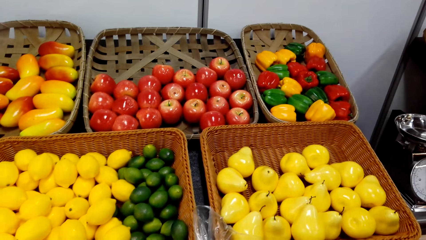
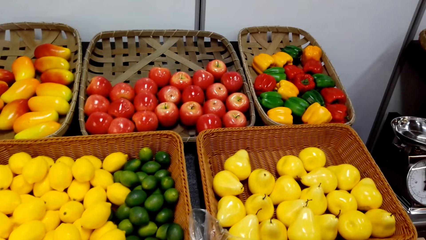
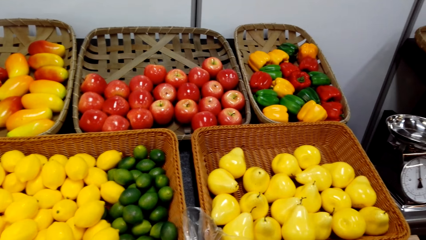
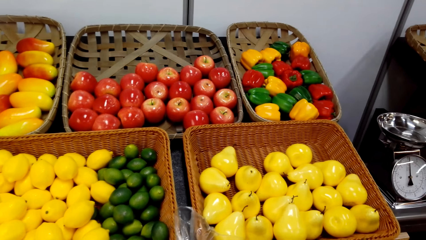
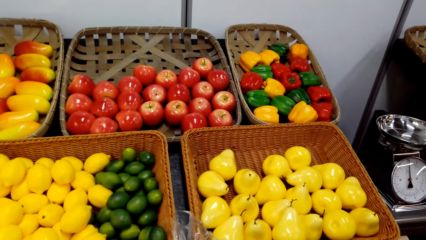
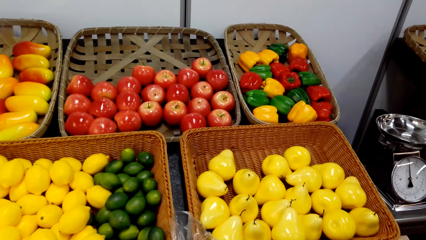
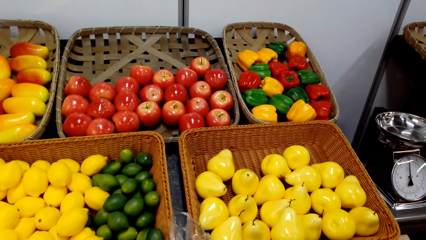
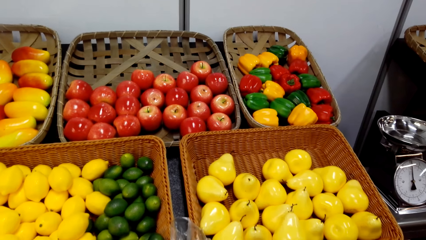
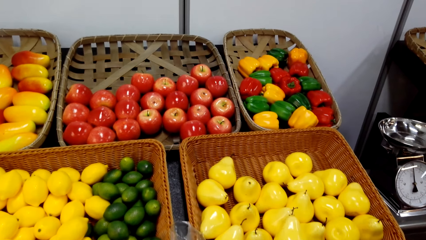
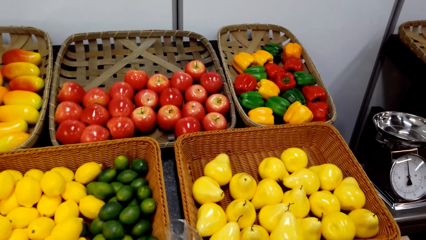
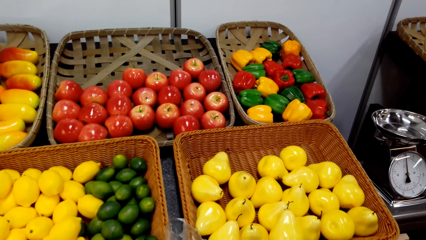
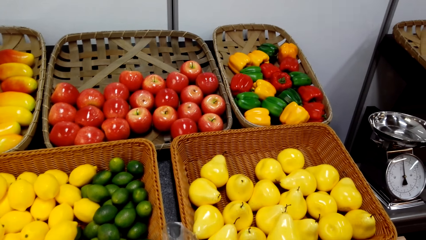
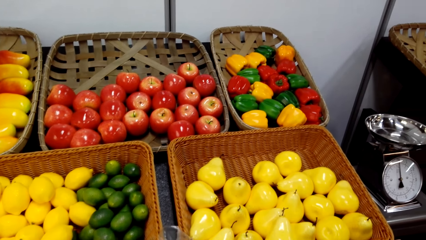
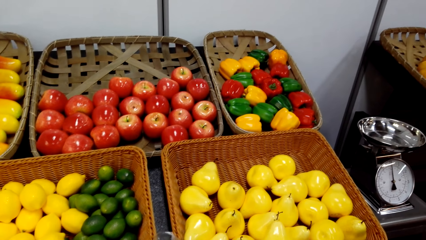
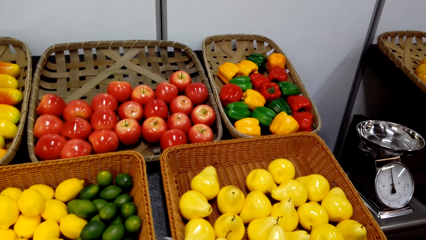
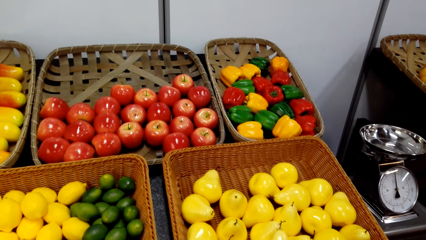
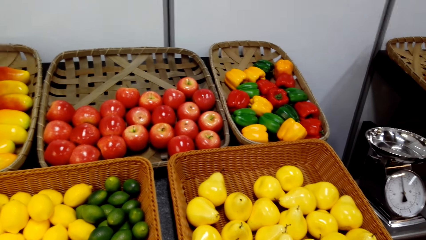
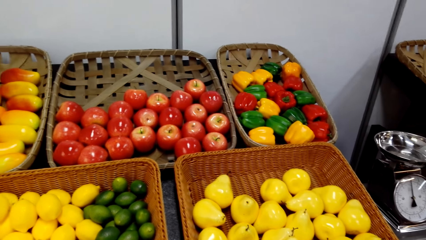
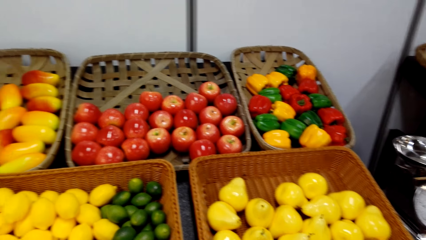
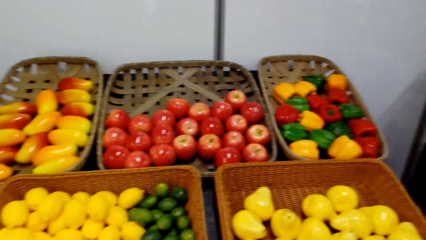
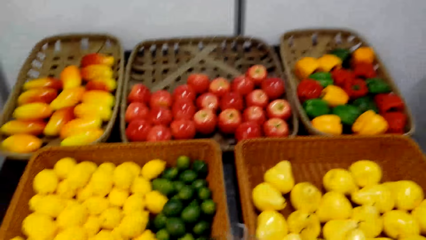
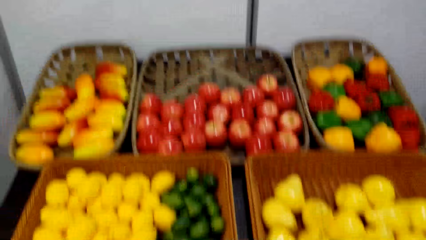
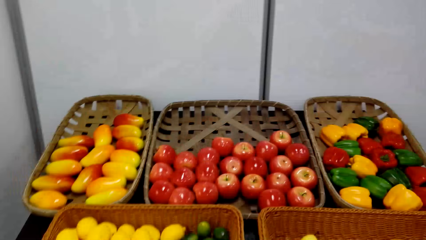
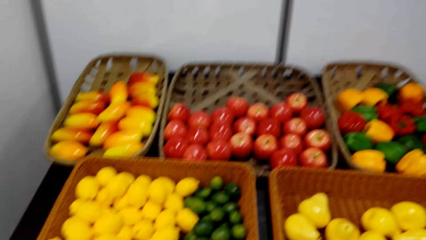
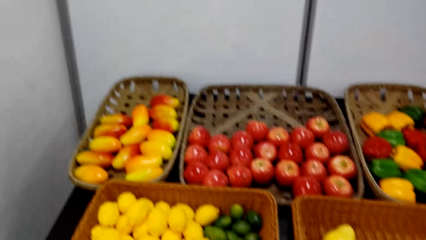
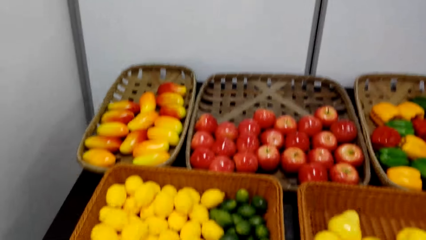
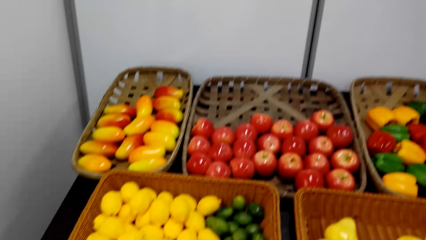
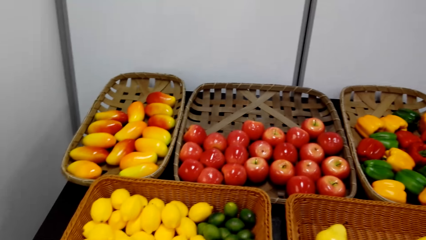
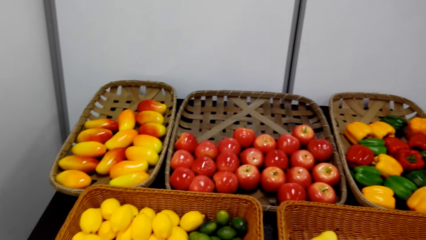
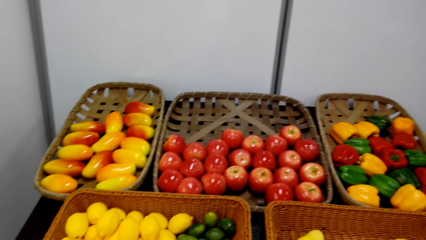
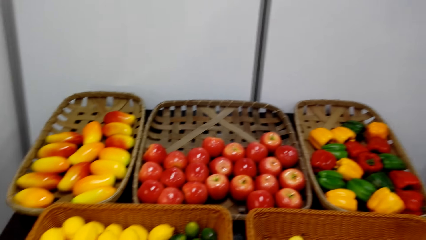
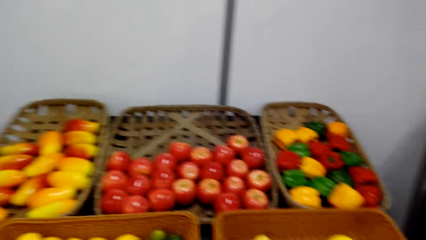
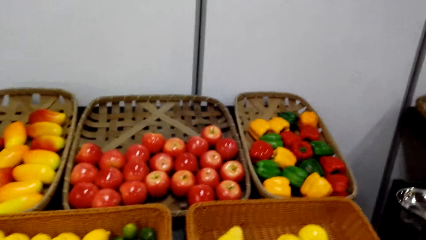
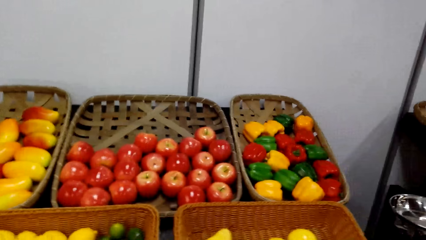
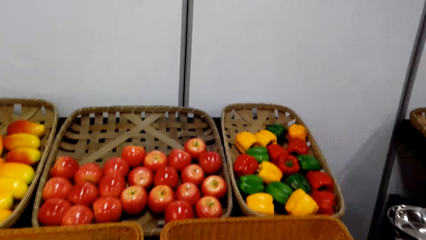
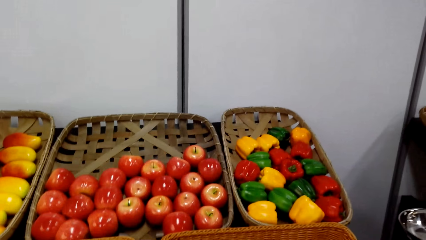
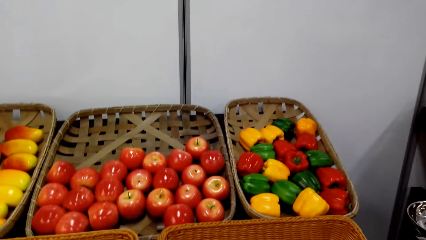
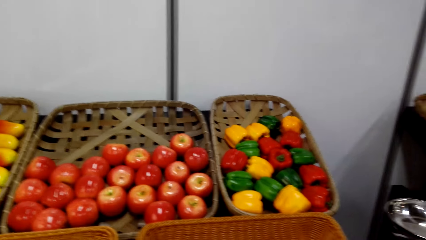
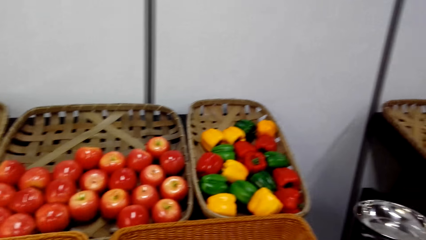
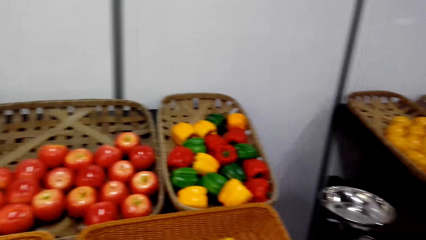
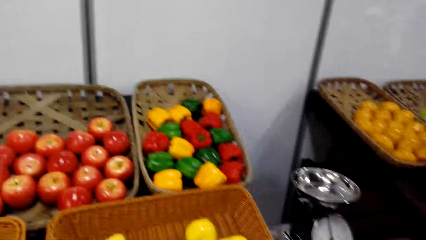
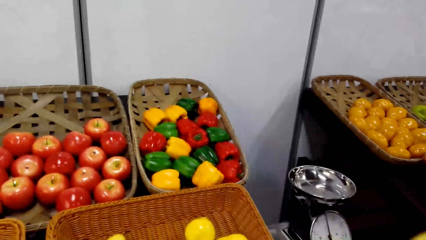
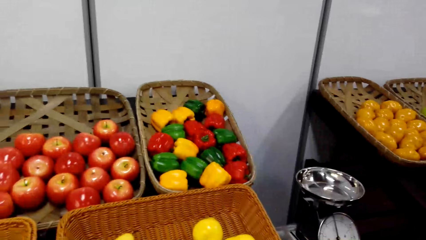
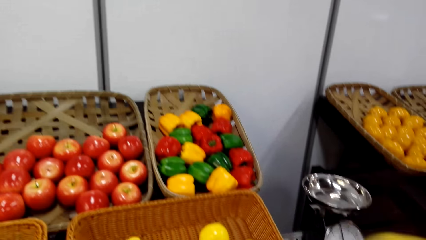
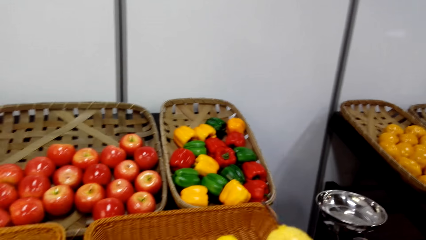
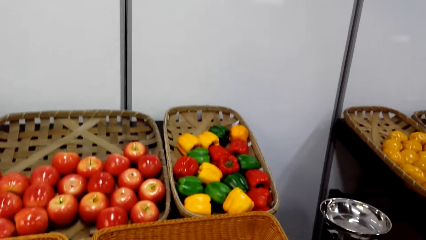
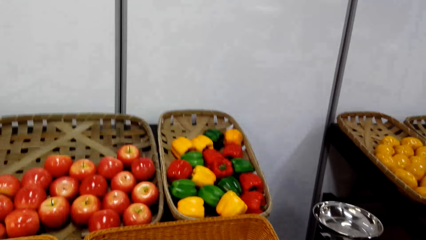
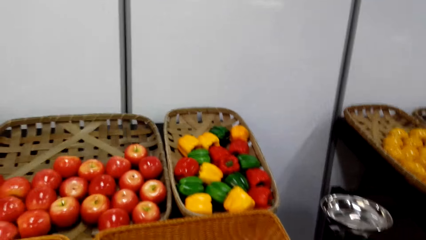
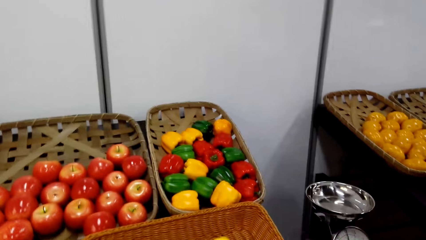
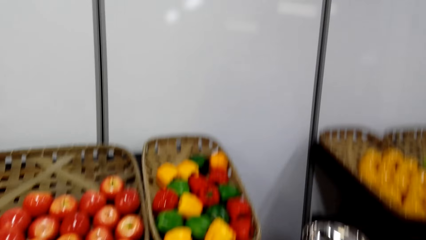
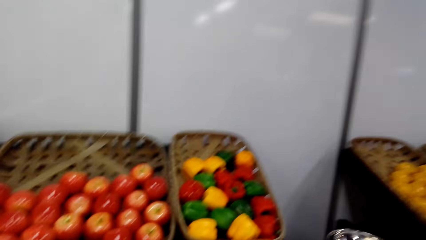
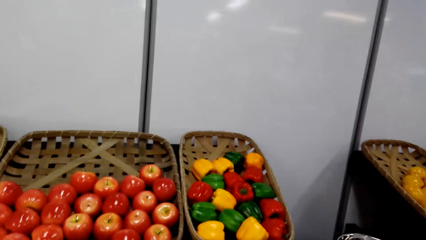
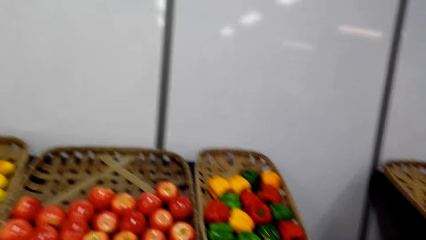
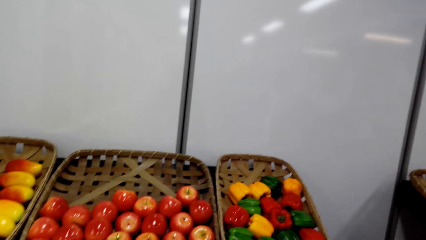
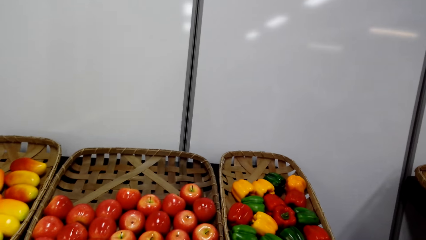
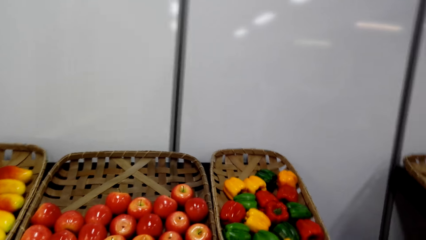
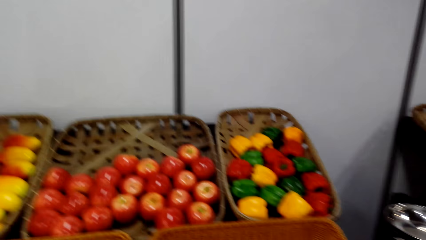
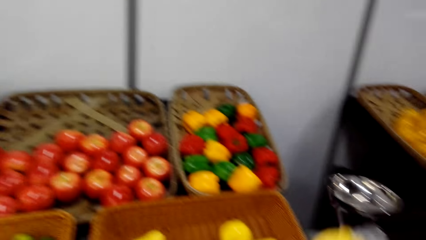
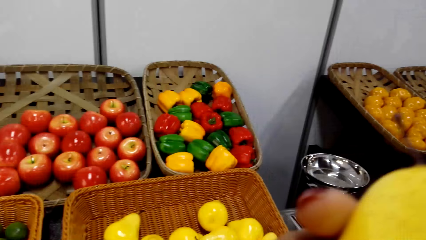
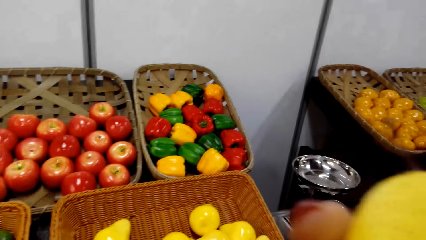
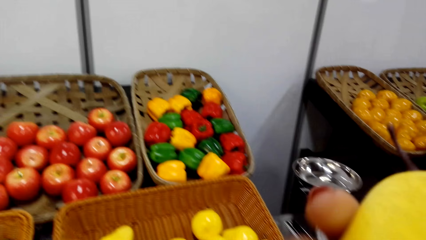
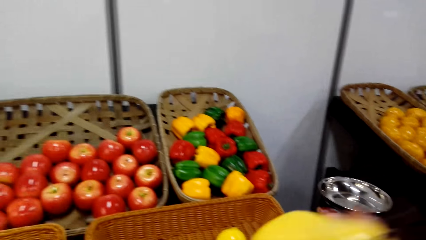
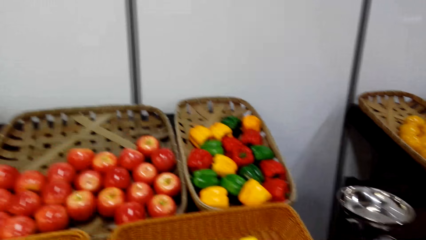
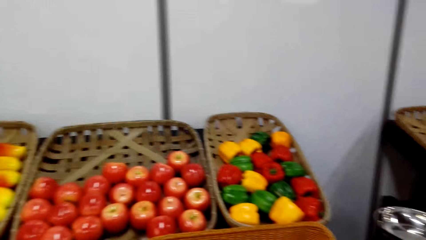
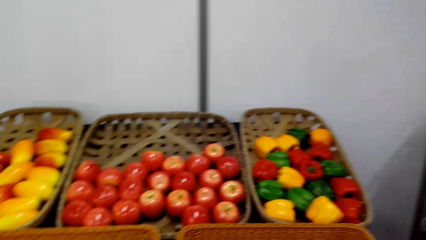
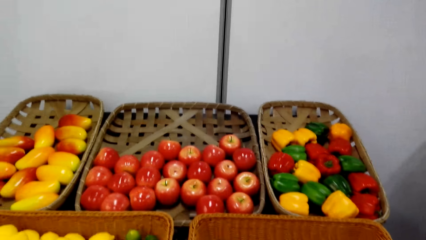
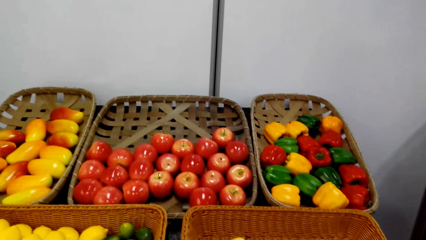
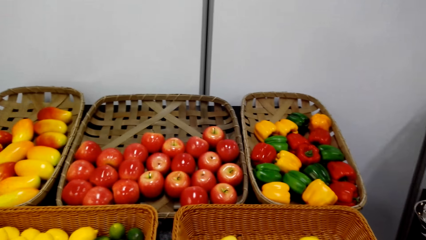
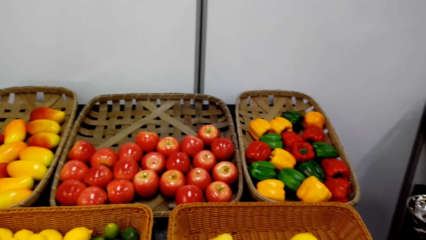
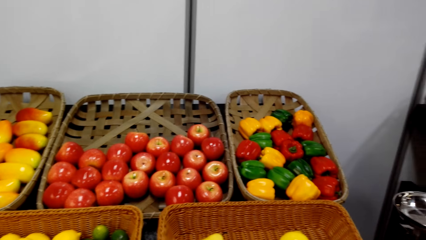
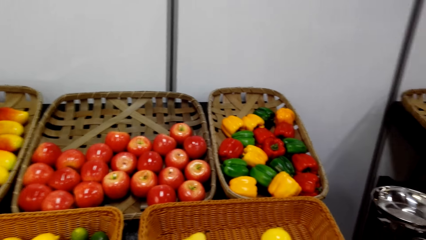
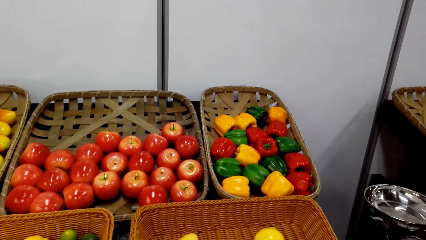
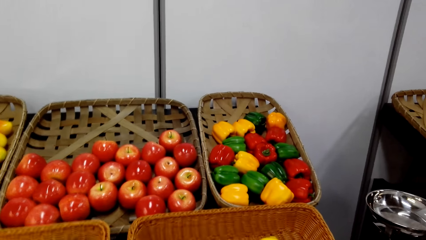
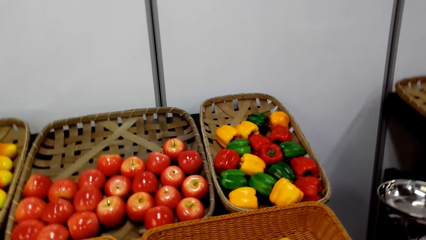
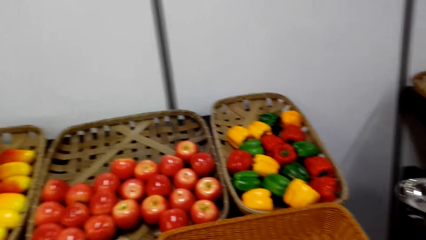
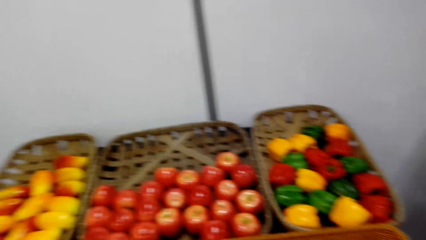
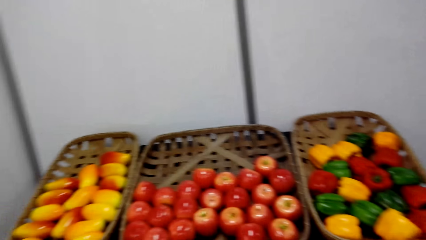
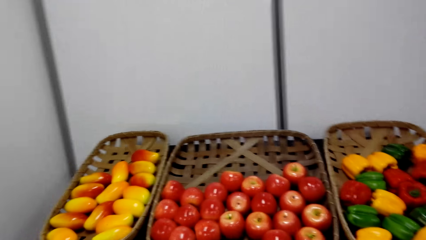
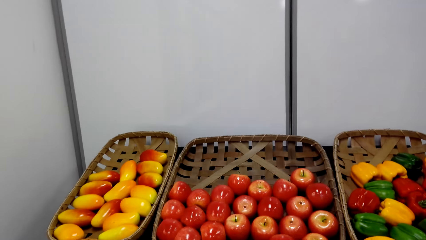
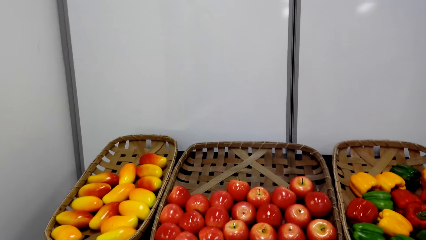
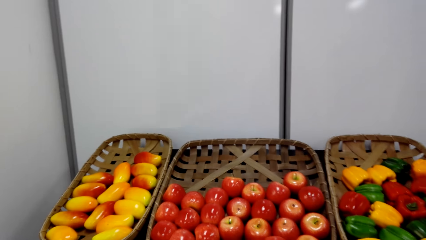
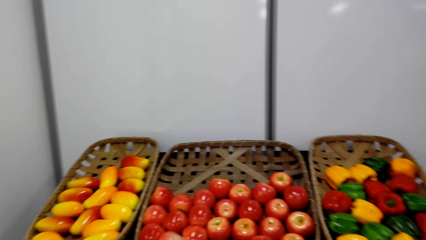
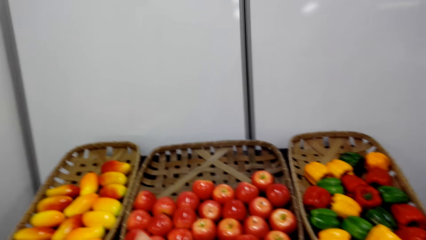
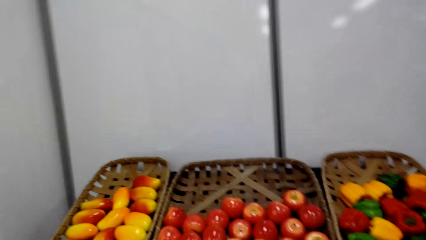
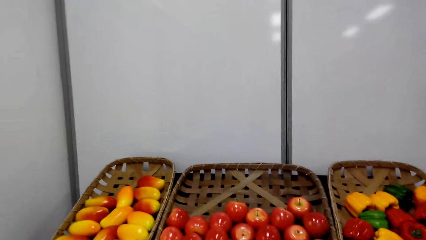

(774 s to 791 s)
The camera wearer holds a polythene bag. They shop around the grocery area. They talk to a person. They look around and raise a hand. They shop around the grocery area. They smell the vegetables.
